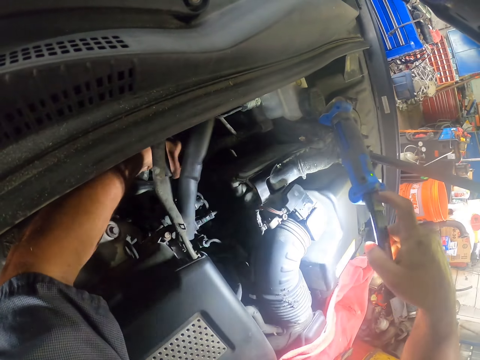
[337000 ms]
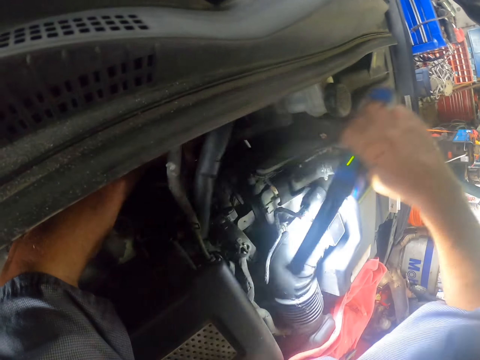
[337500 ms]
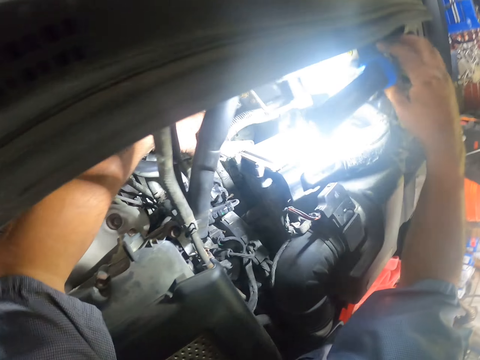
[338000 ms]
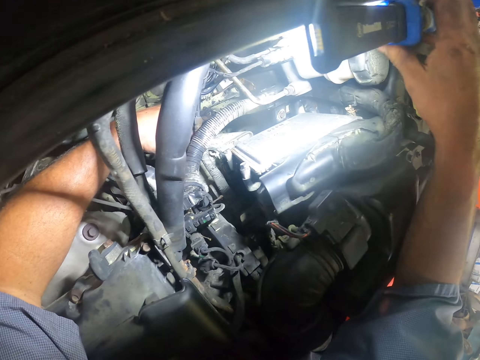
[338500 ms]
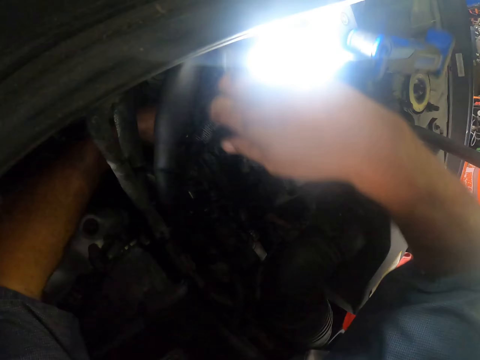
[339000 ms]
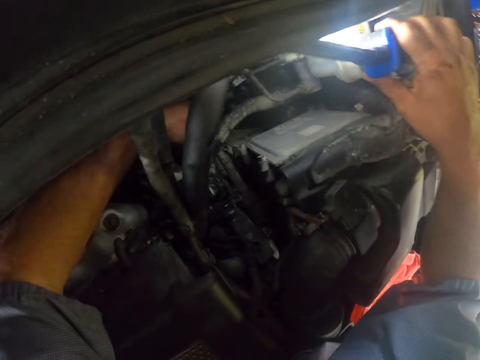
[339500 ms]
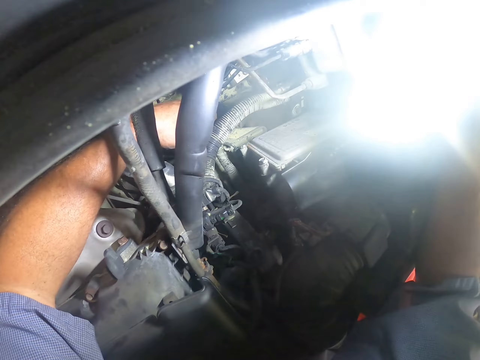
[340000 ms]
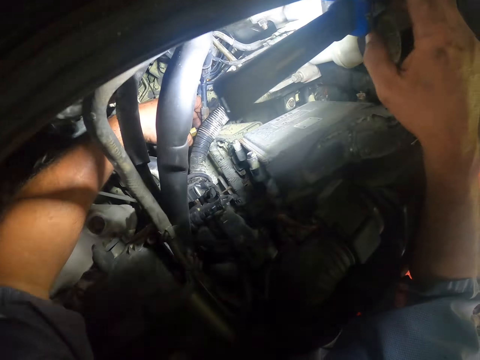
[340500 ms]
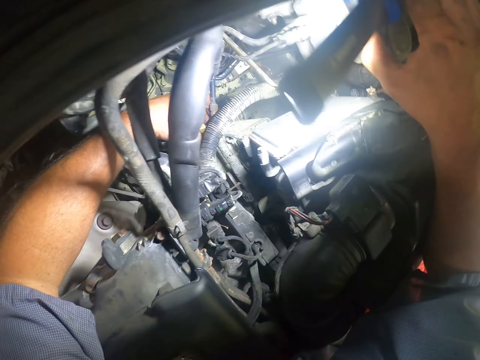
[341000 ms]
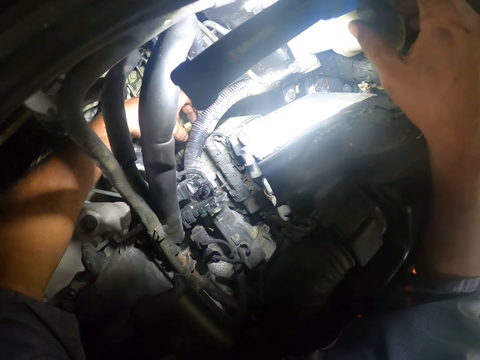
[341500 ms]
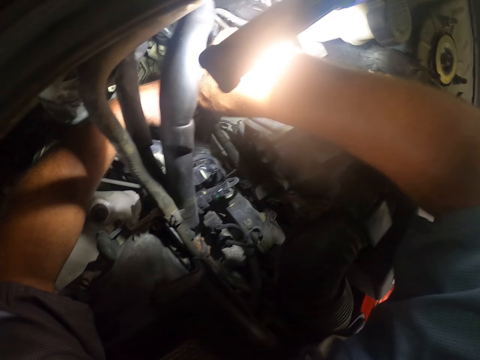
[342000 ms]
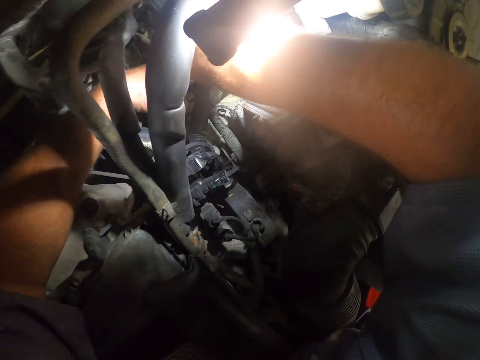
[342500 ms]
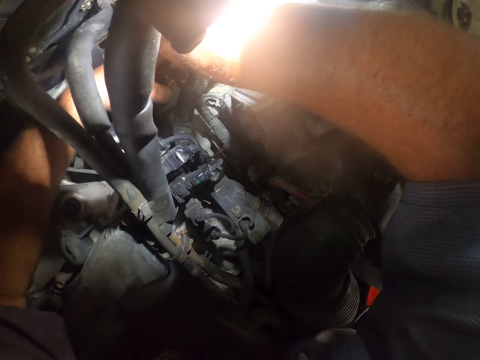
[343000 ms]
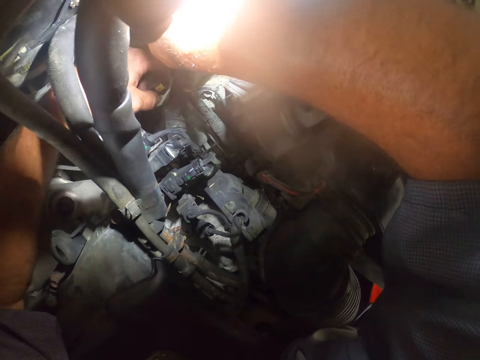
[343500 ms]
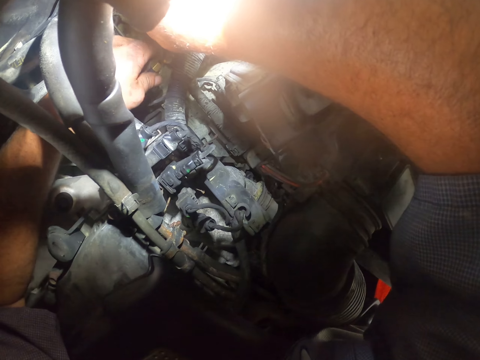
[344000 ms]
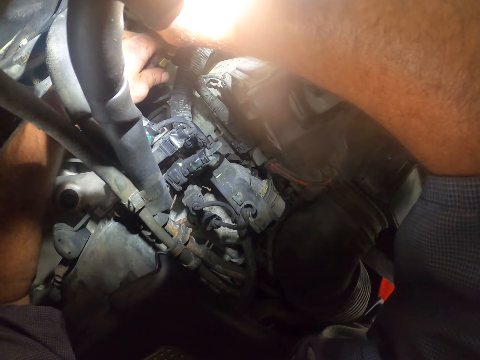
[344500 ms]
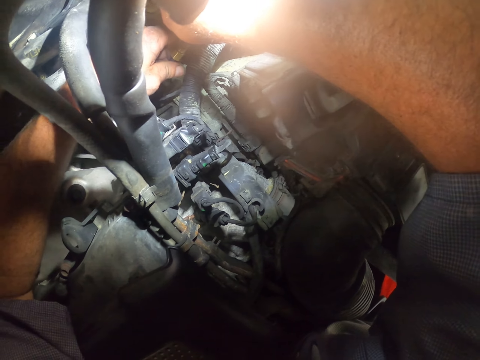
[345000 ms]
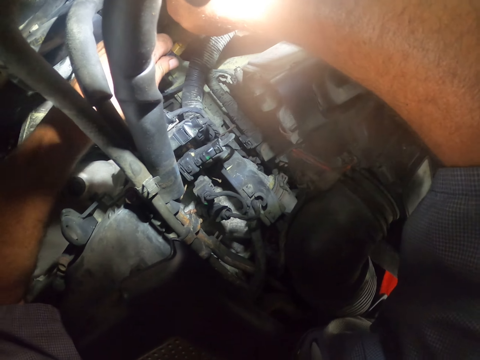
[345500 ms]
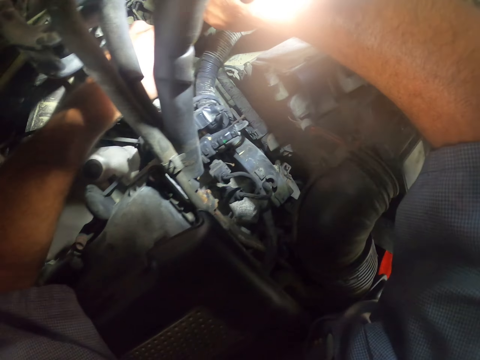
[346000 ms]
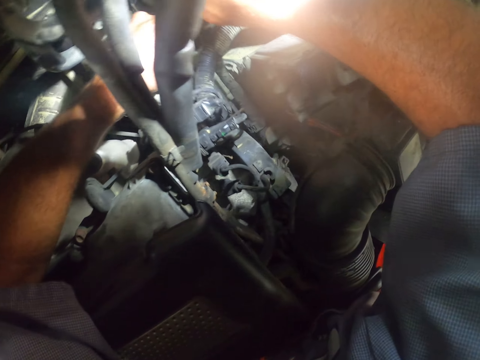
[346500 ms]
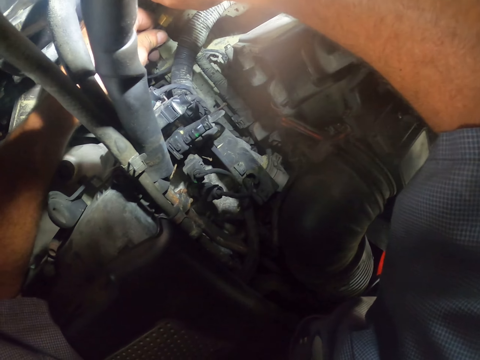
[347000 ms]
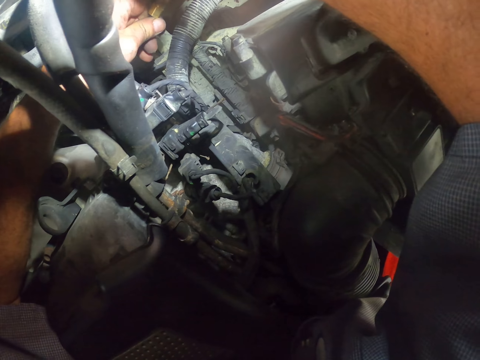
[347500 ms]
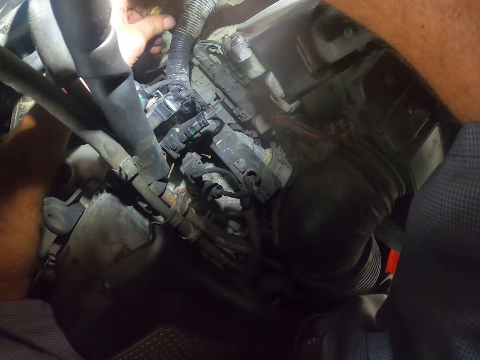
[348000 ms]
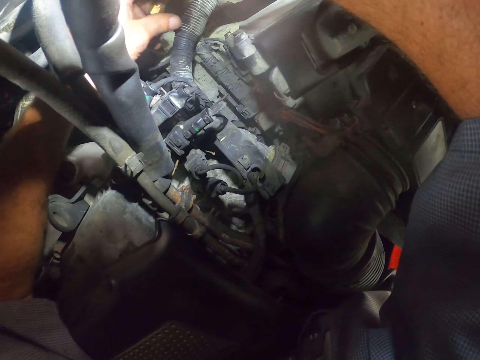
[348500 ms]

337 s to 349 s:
The camera wearer puts the torch aside. They fix something. They attach two cables.

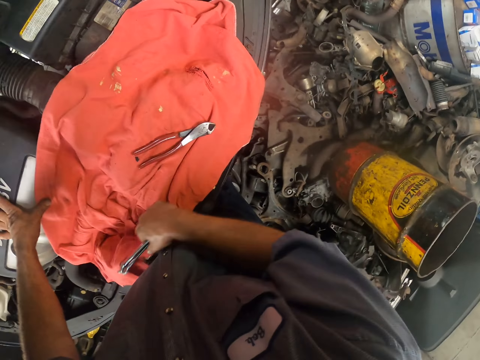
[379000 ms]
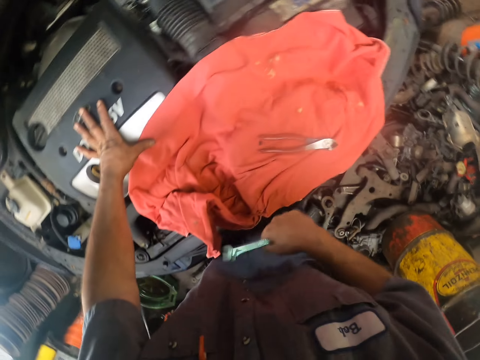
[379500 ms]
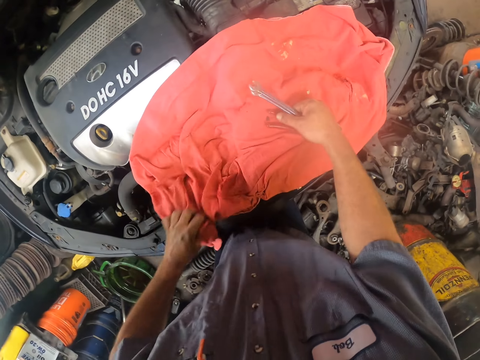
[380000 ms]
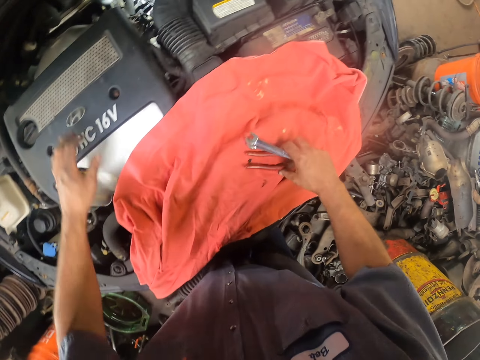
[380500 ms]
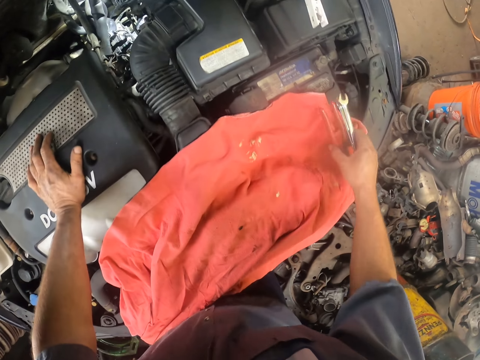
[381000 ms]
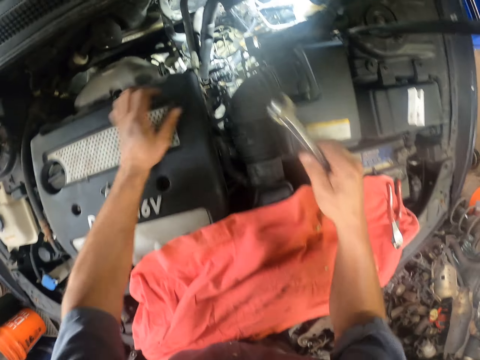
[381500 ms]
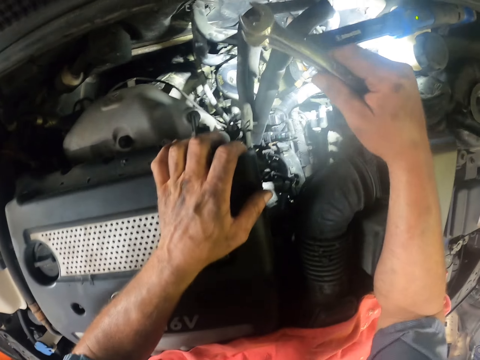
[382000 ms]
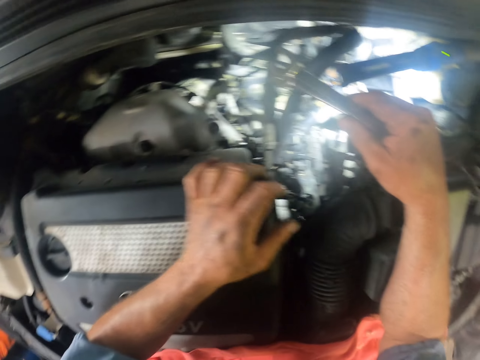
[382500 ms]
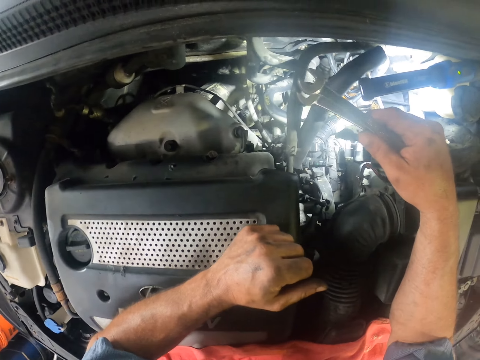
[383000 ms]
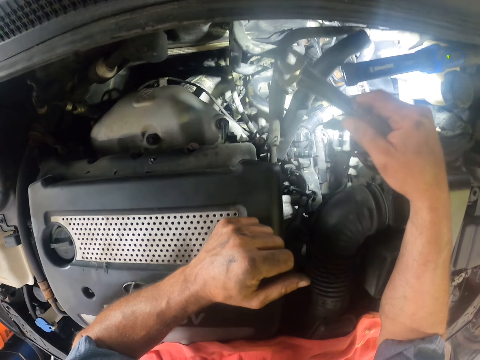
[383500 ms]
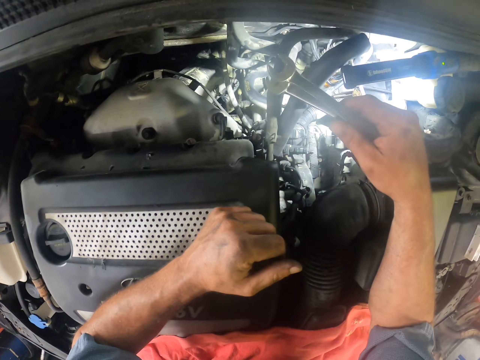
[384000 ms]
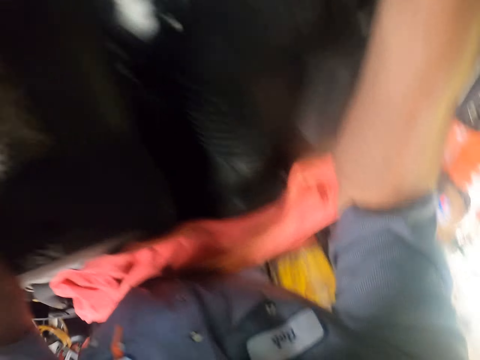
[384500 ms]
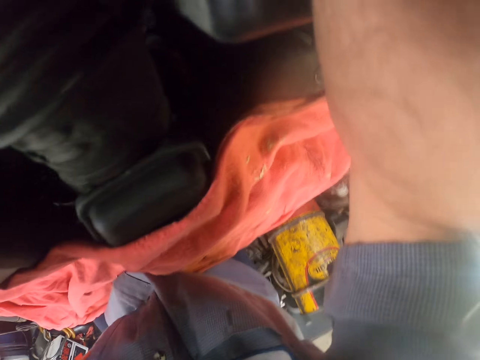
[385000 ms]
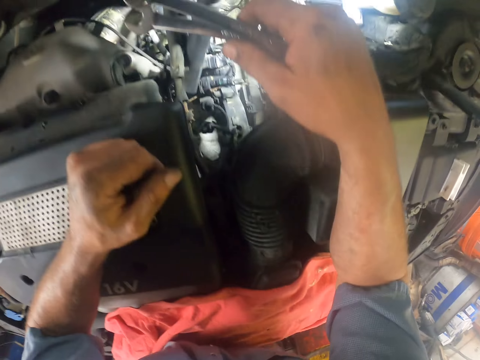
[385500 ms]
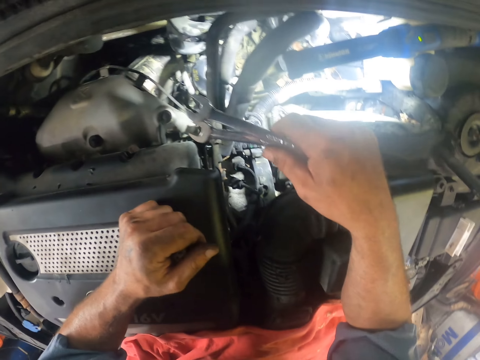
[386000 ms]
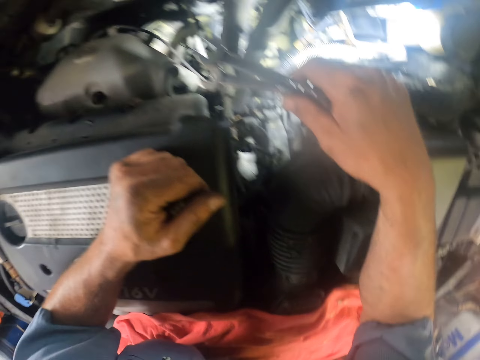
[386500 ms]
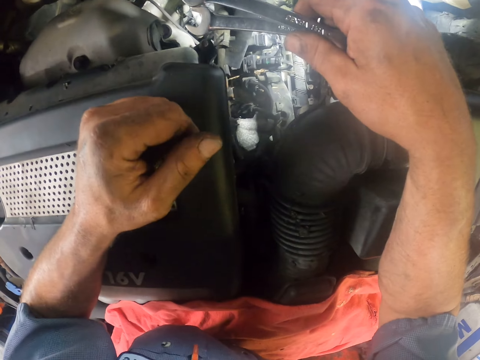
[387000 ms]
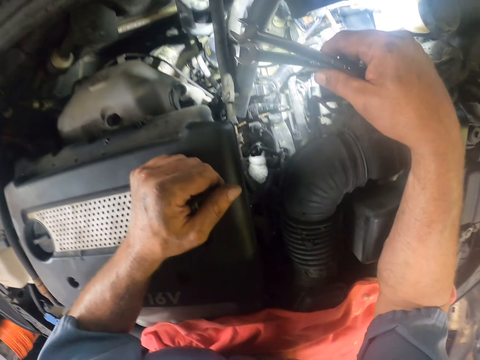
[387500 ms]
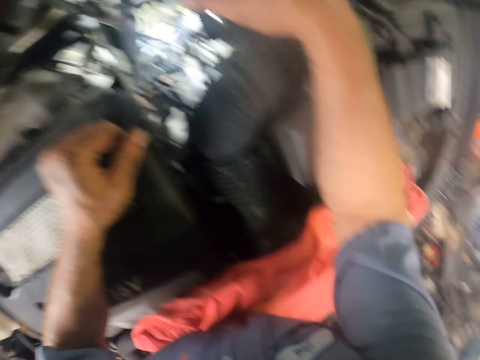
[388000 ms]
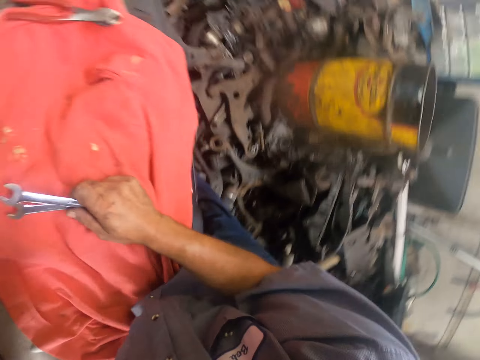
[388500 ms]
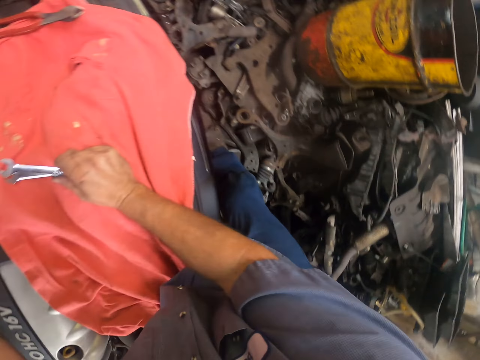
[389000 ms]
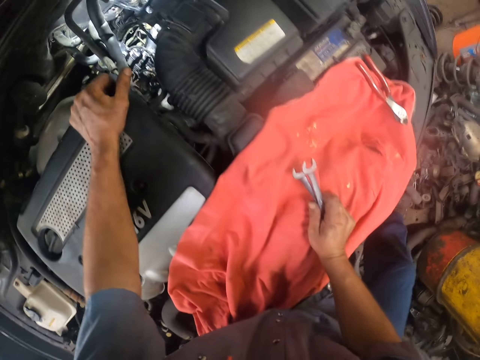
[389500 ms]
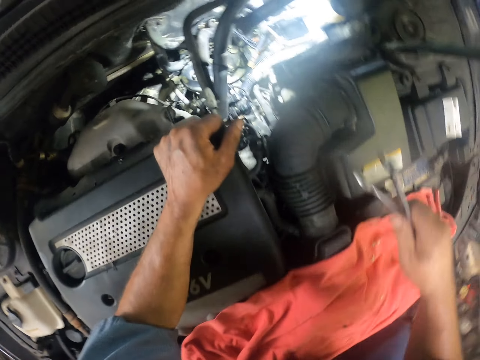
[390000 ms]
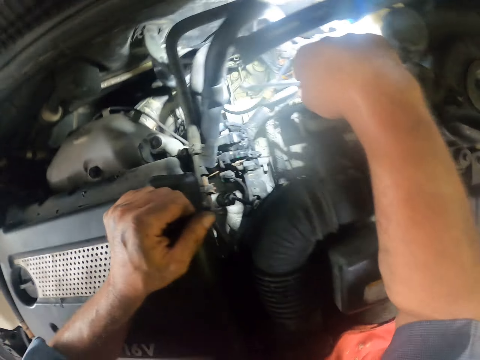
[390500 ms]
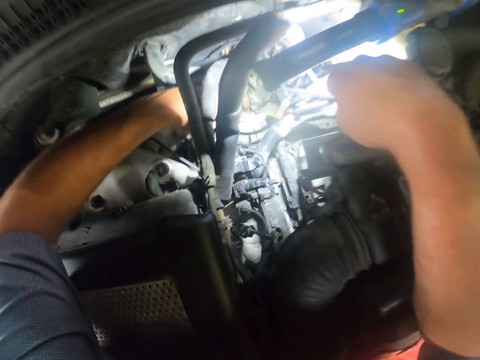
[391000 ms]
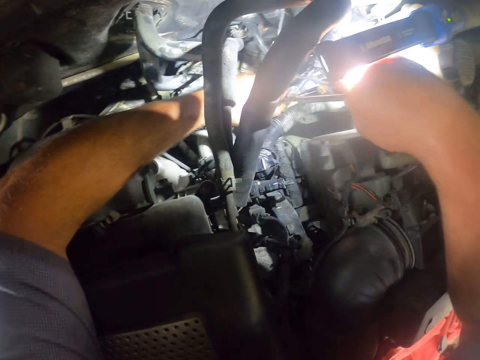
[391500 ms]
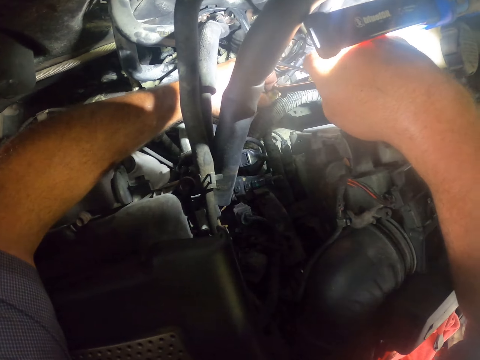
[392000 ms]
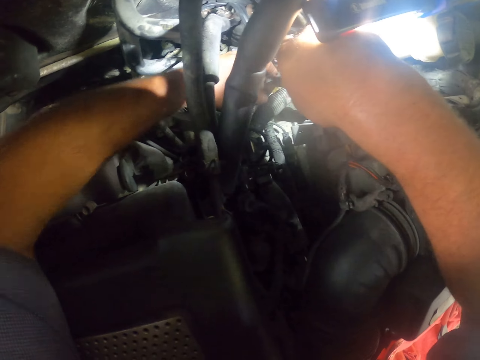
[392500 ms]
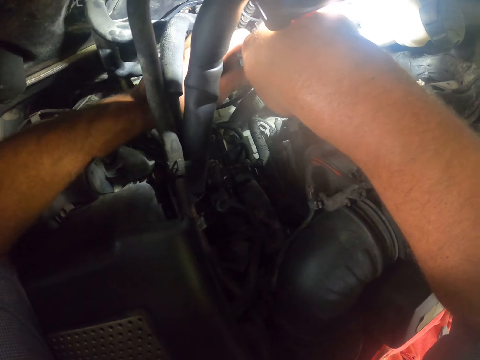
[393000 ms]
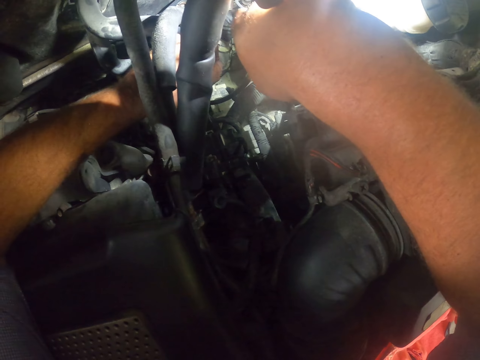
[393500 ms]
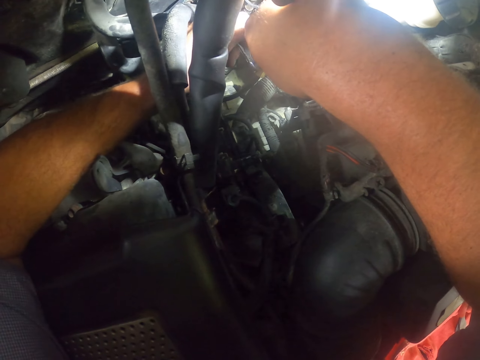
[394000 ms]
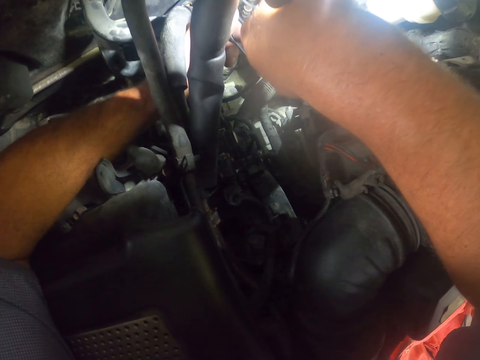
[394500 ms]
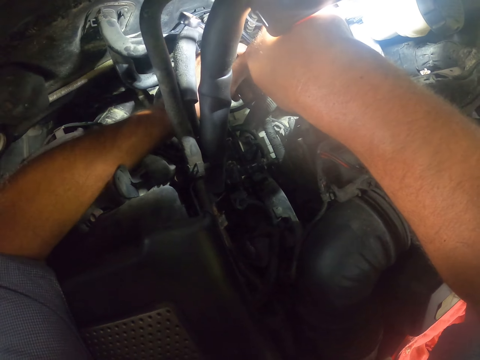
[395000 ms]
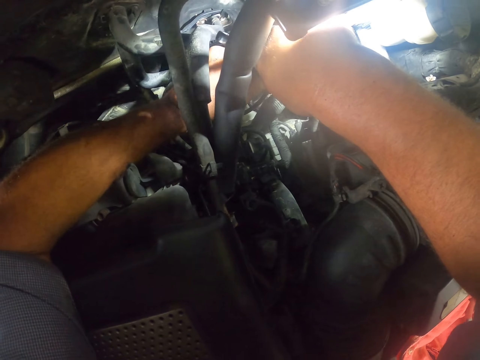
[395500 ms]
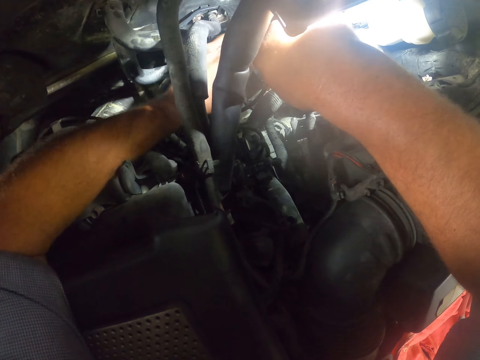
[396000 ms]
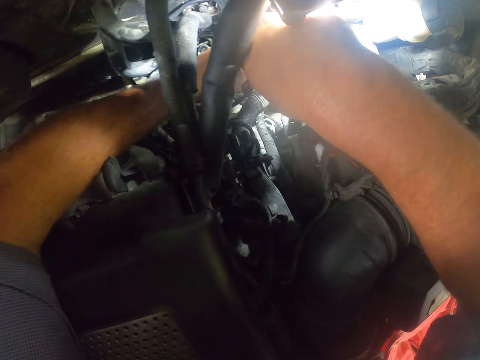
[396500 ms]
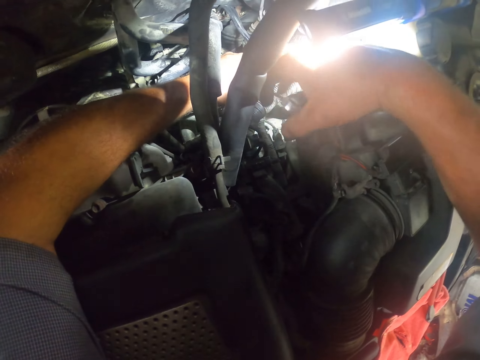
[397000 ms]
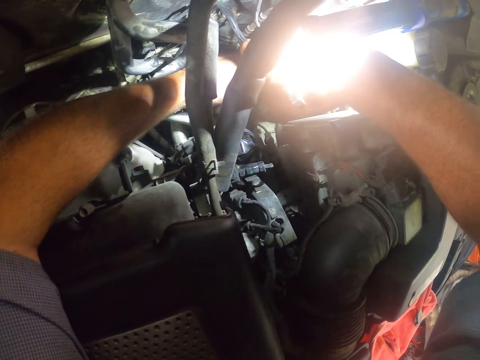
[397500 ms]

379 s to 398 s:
The camera wearer moves the pliers across the bonnet. They look at the engine area. They fix something with the spanner. They tighten a nut with the spanner.
